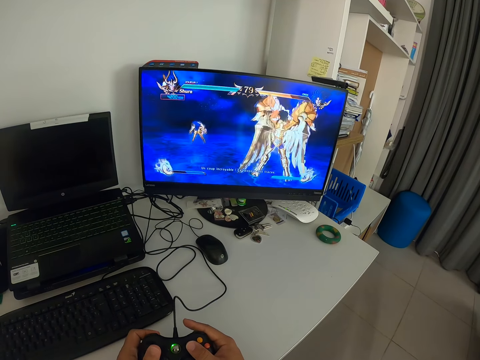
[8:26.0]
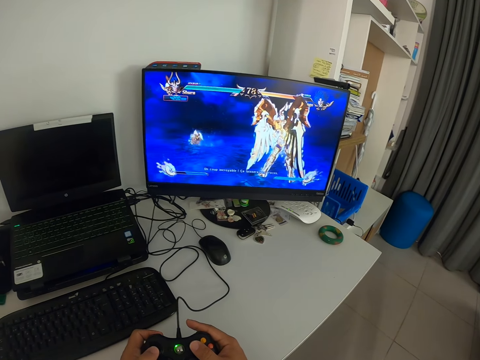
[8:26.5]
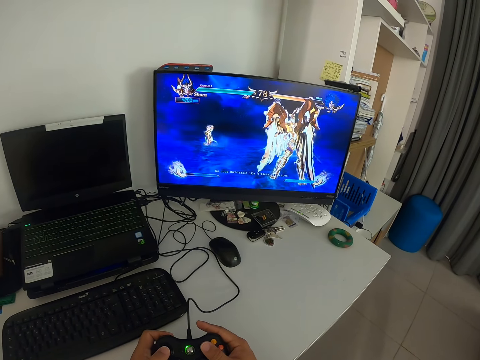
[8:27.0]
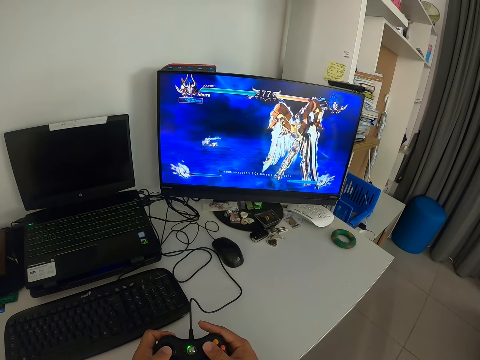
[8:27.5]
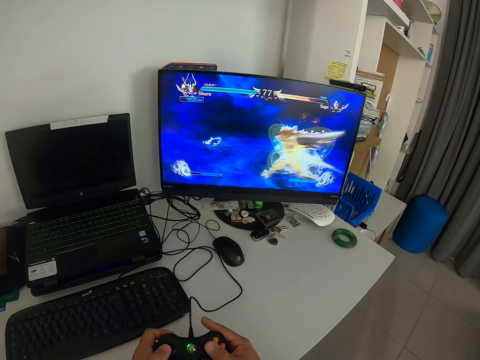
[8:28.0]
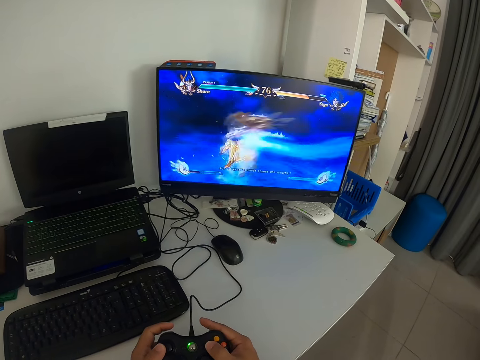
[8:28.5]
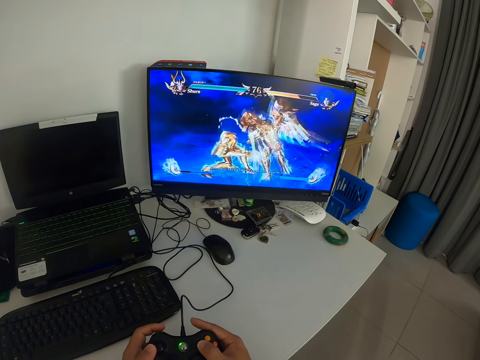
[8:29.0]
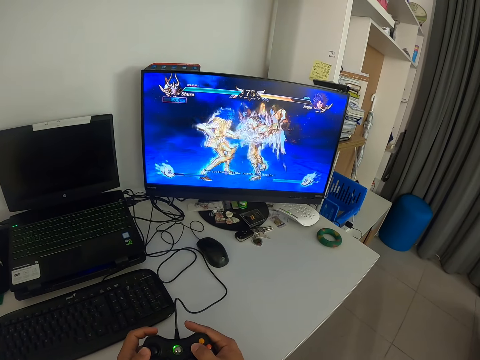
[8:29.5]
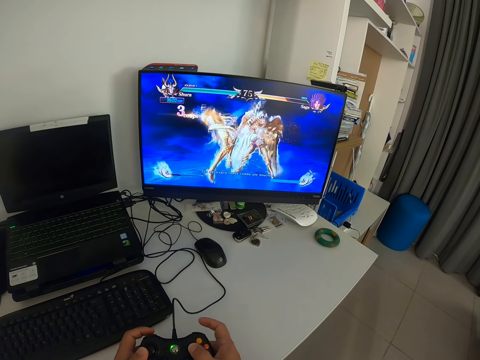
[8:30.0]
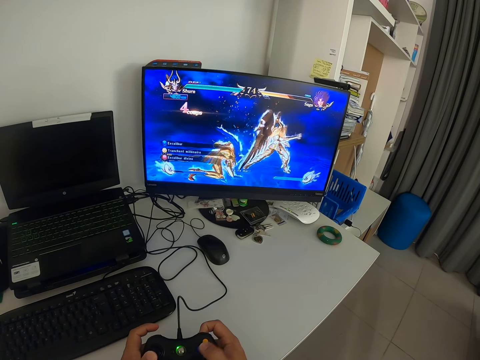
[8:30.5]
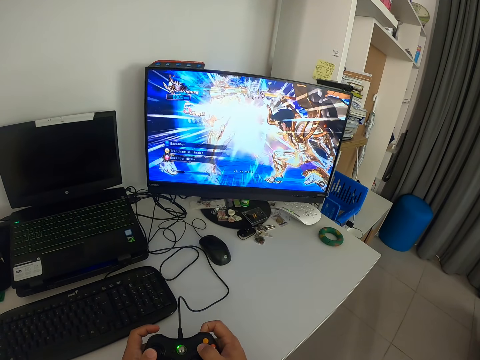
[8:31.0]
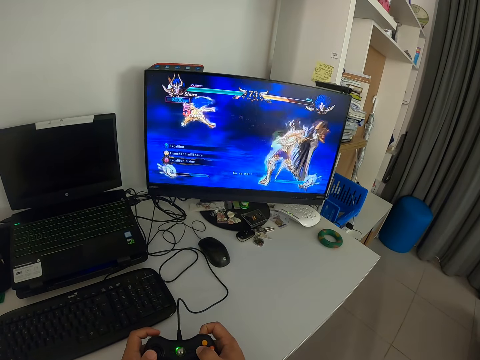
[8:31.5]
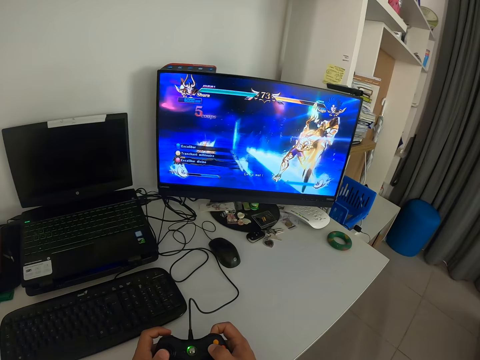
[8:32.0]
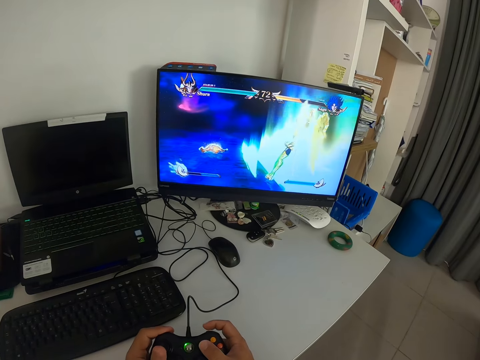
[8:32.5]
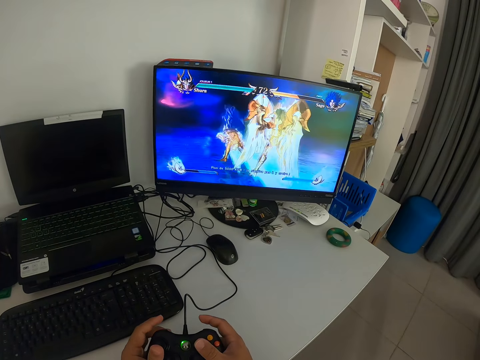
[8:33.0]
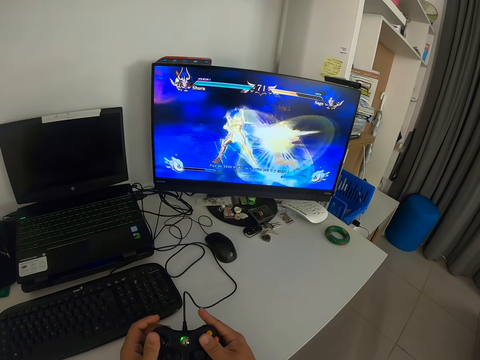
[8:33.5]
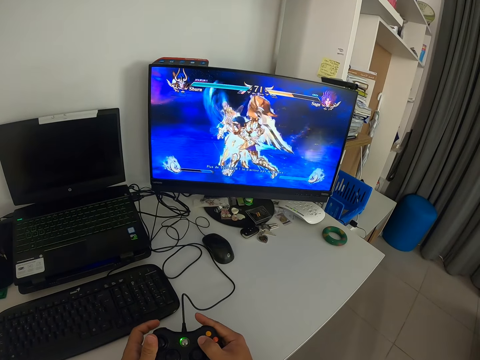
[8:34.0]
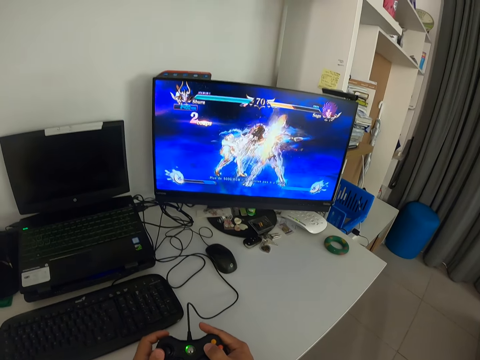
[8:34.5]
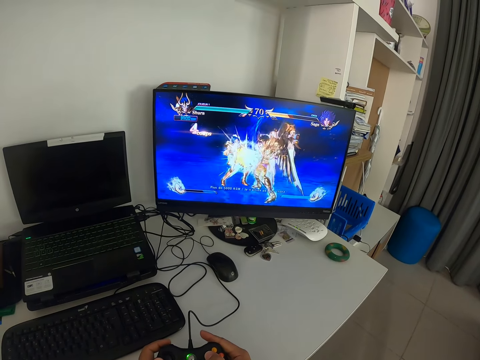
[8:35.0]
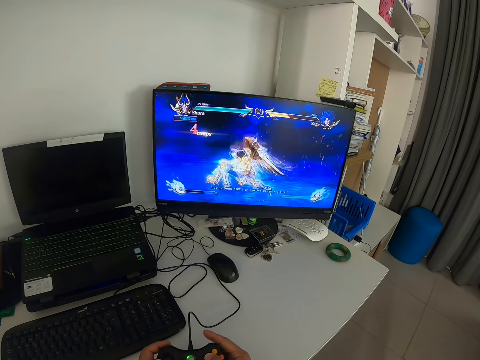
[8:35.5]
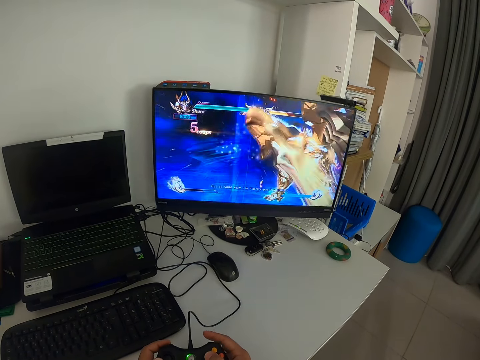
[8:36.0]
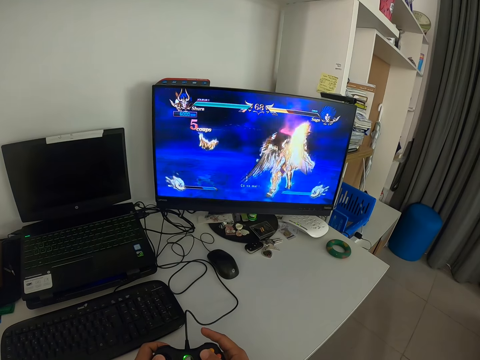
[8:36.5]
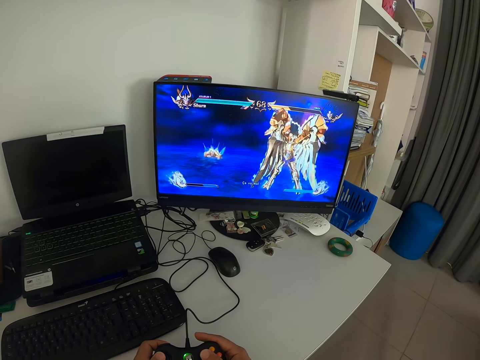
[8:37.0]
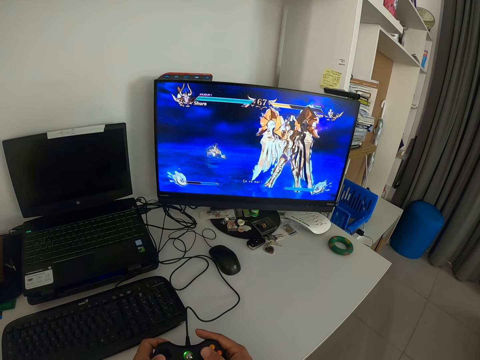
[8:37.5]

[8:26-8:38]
The camera wearer looks at the monitor. They press a game pad.

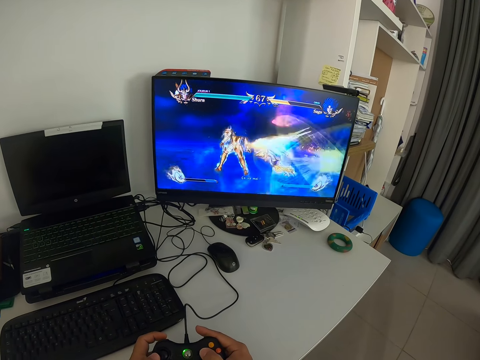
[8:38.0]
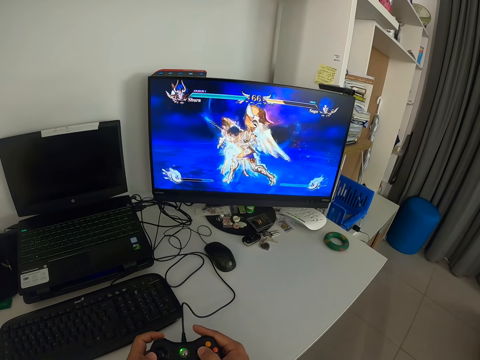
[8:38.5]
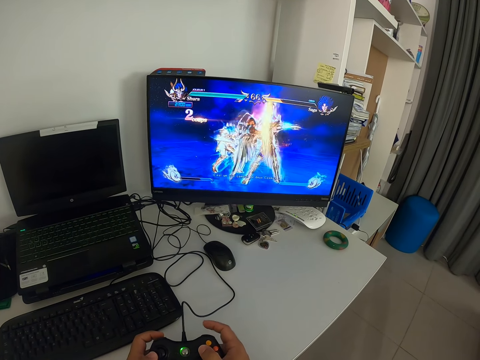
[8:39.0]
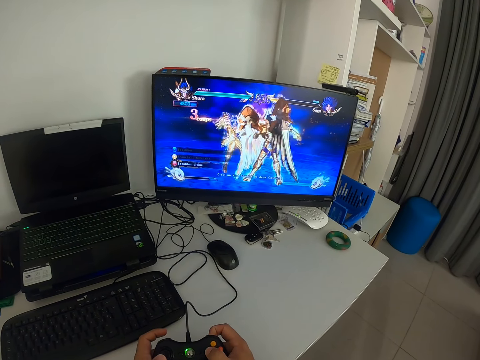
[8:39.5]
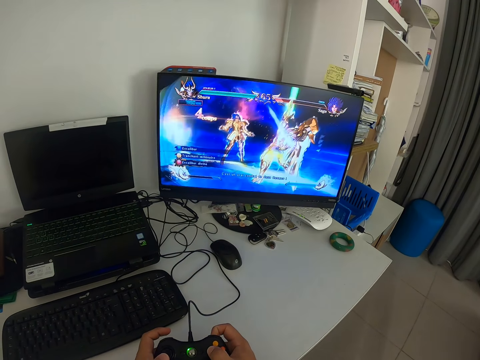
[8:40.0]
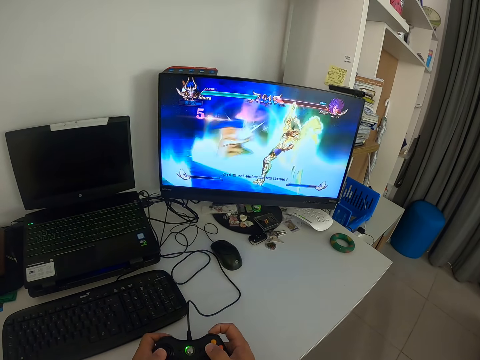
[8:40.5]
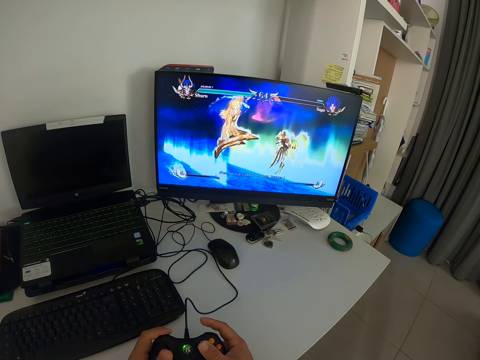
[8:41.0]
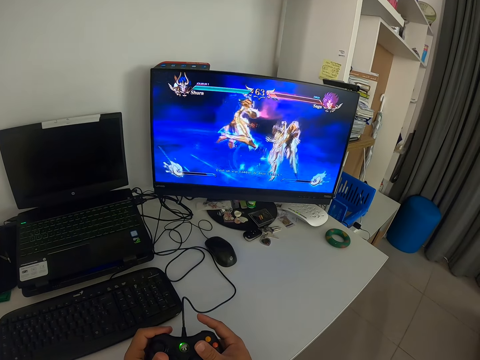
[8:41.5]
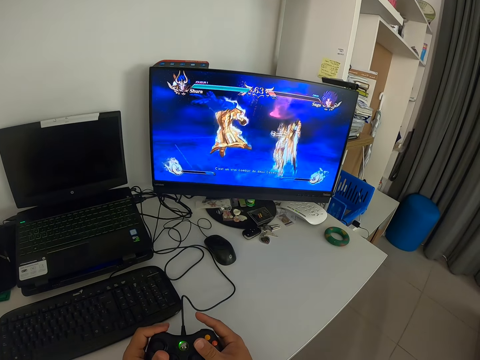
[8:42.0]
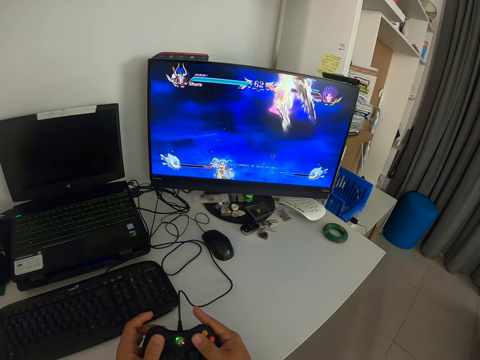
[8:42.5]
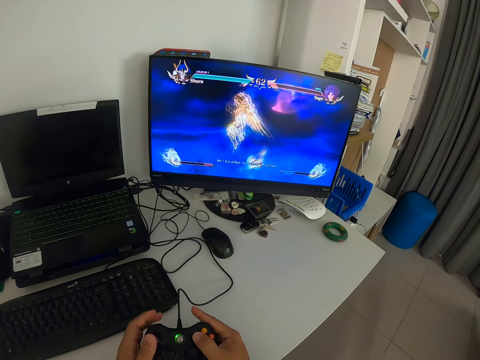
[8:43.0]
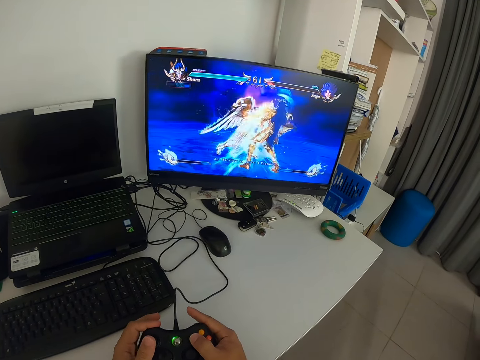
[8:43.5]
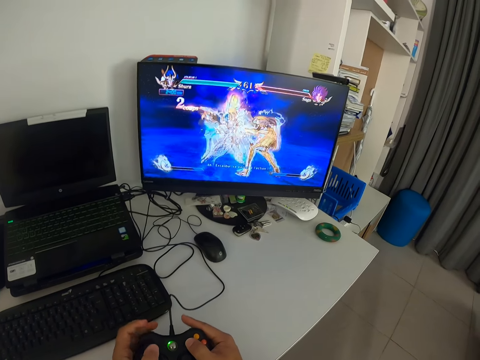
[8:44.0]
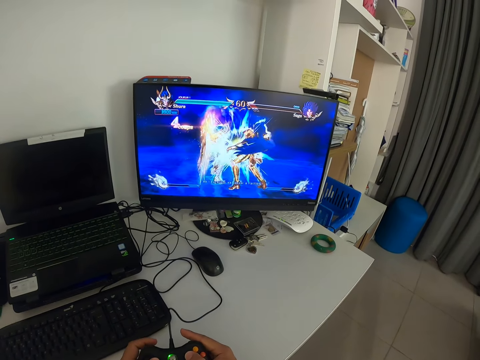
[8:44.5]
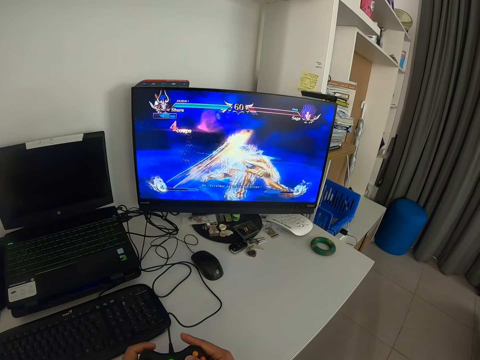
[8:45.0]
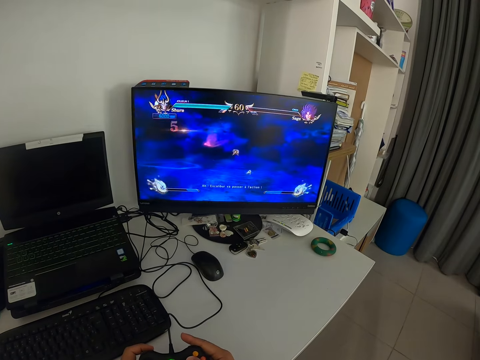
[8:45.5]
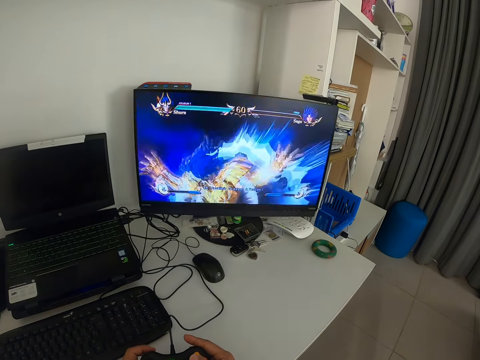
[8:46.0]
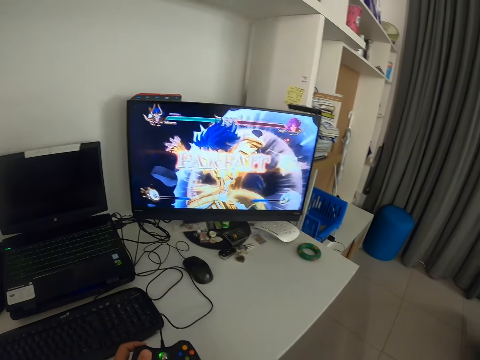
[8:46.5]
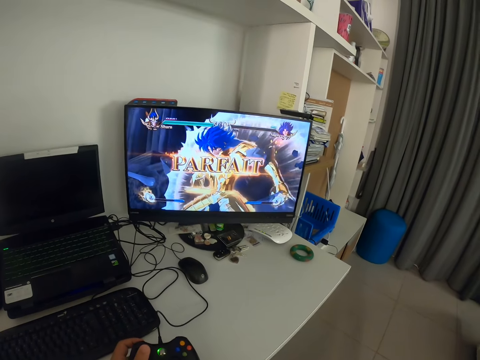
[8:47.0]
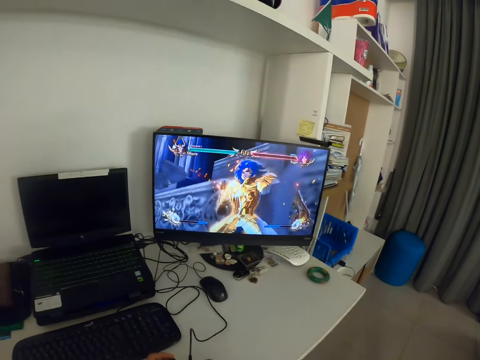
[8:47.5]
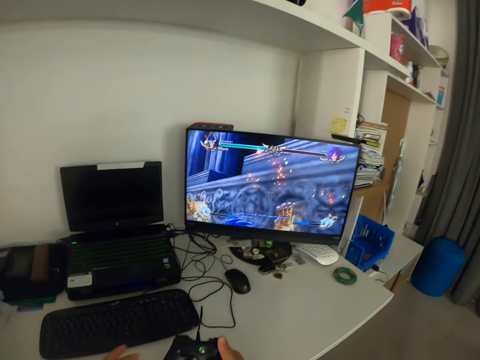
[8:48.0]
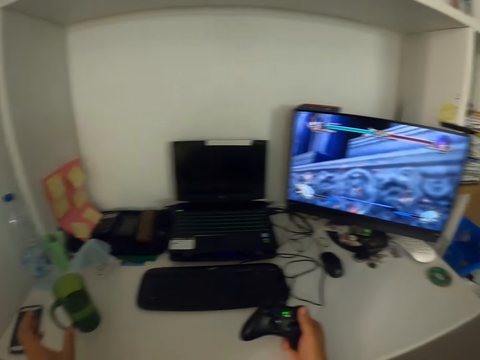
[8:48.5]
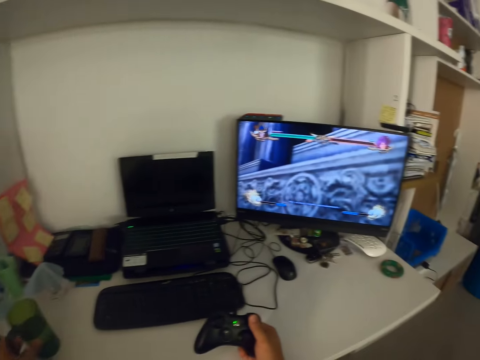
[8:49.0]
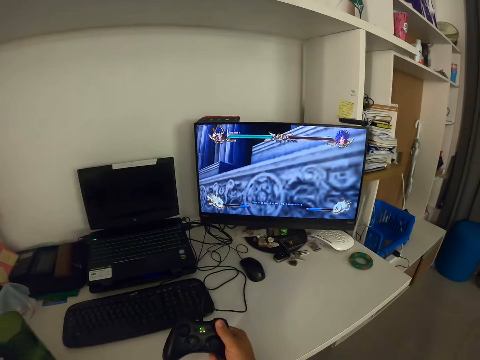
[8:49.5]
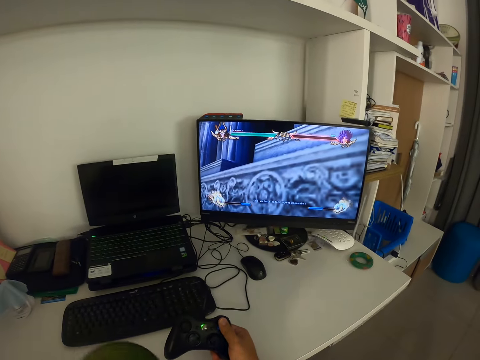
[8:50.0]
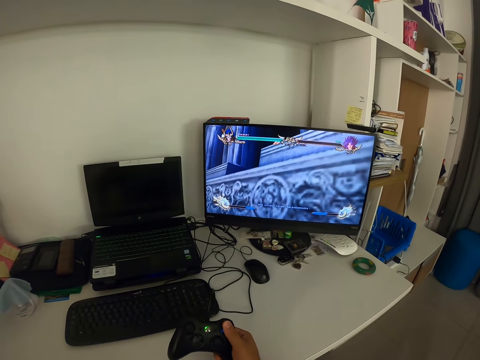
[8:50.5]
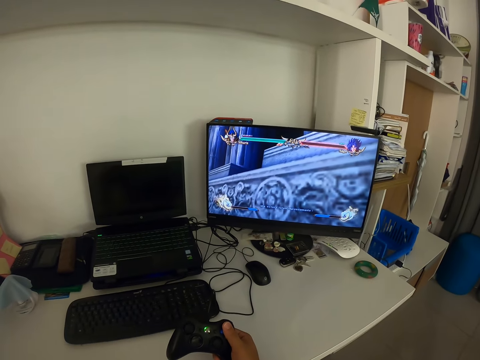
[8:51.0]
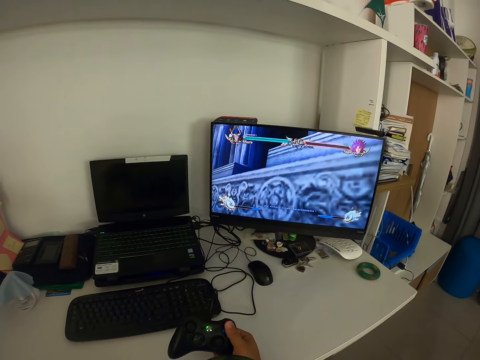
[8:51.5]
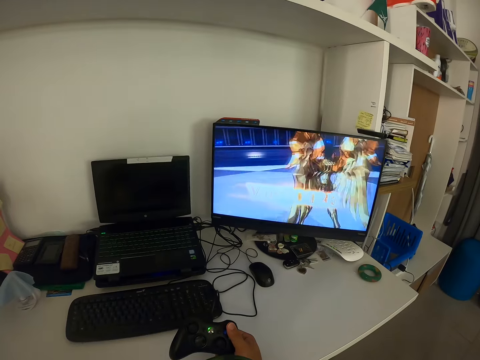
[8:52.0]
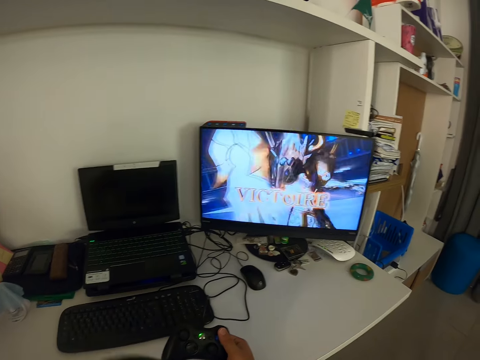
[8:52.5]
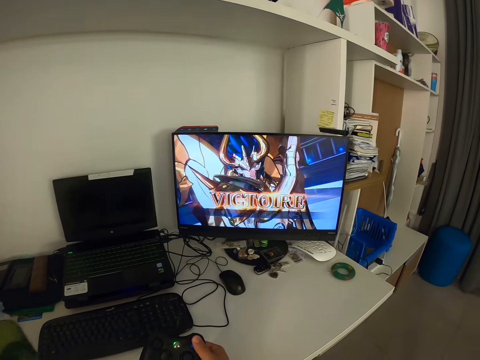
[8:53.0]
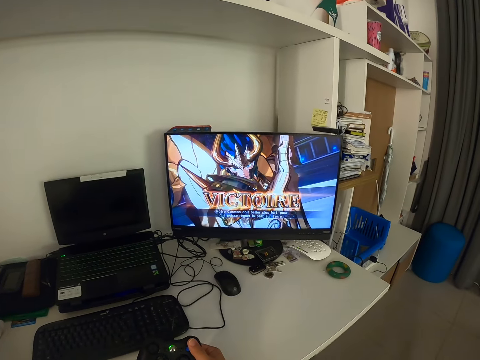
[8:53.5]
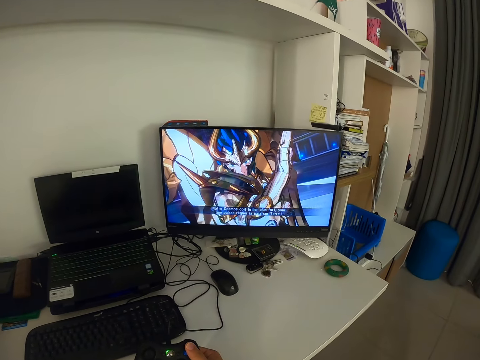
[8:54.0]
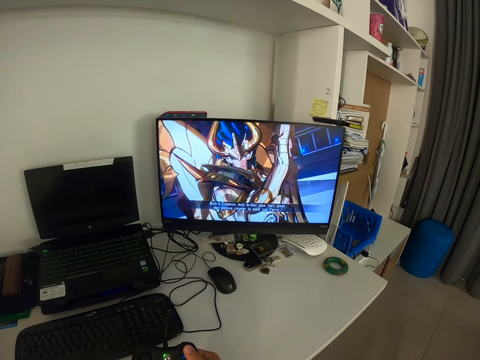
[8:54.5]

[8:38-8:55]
The camera wearer looks at the monitor. He presses a game pad. He looks at the monitor. He presses the game pad. He removes his right hand on the game pad. He touches his face with his right hand. He holds the game pad with both hands. He removes his left hand on the game pad. He reaches for the cup on the table with his left hand. He lifts the cup off the table. He drinks from the cup. He moves the cup towards himself. He looks at the monitor. He returns the cup back to the table.
